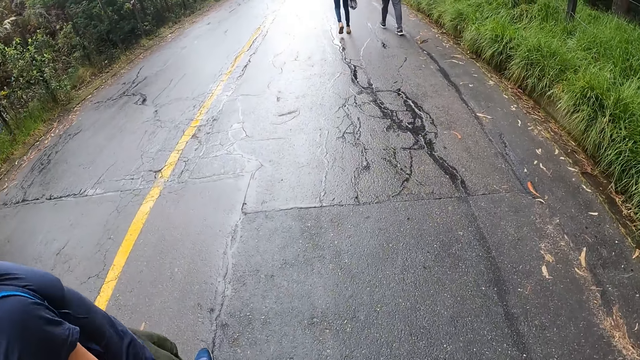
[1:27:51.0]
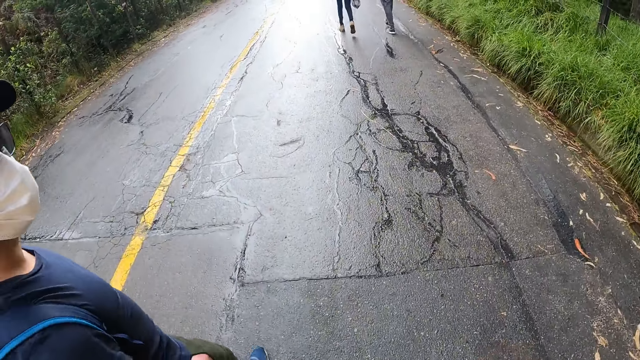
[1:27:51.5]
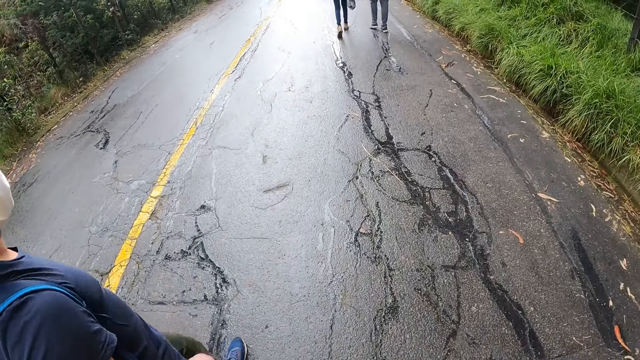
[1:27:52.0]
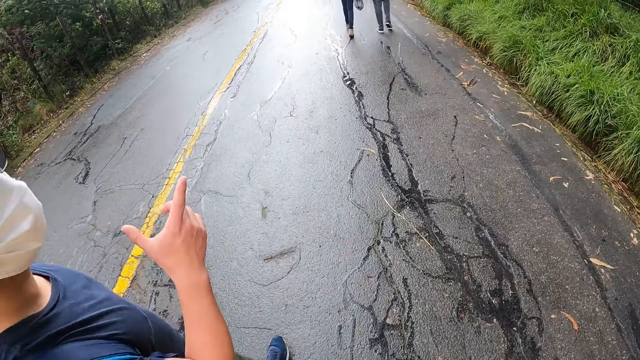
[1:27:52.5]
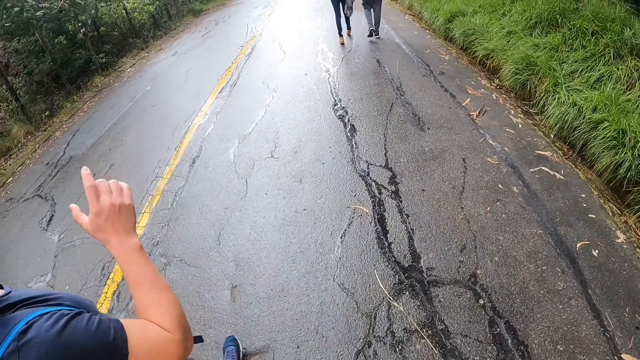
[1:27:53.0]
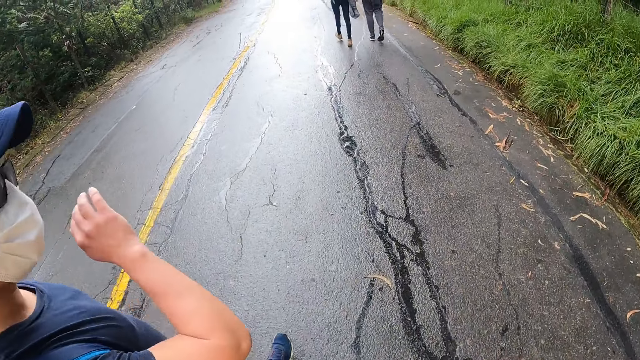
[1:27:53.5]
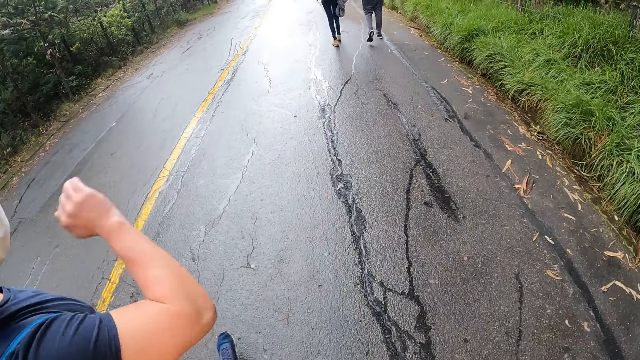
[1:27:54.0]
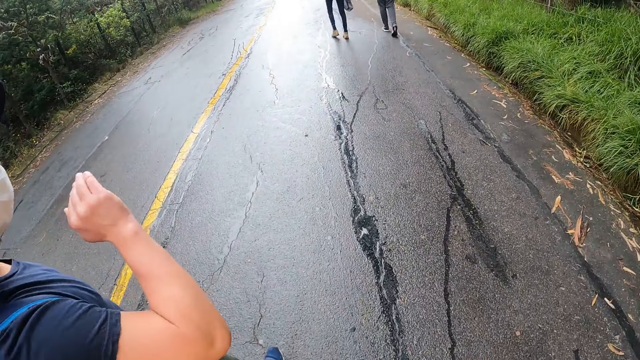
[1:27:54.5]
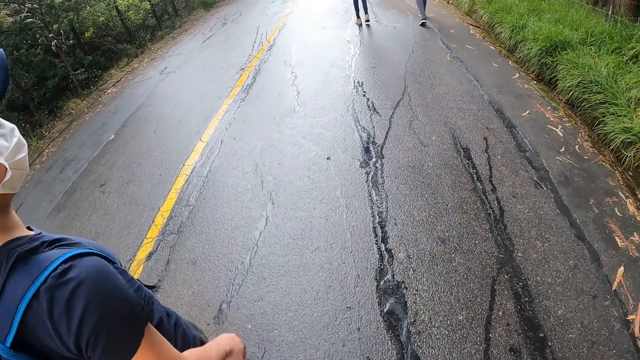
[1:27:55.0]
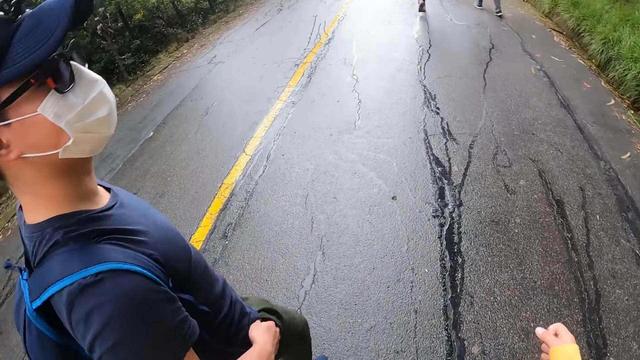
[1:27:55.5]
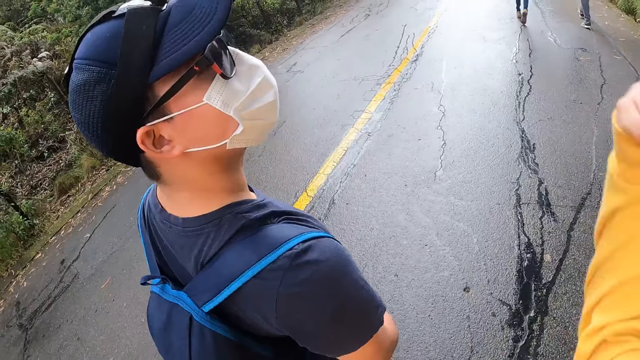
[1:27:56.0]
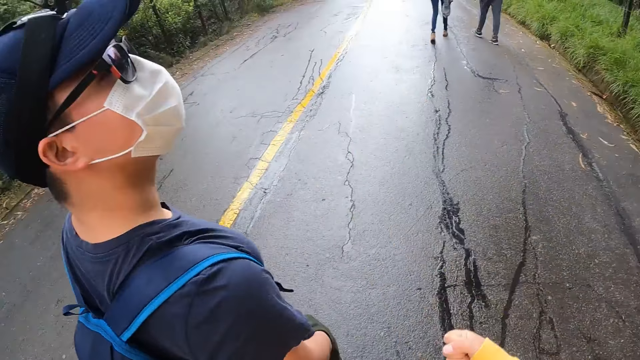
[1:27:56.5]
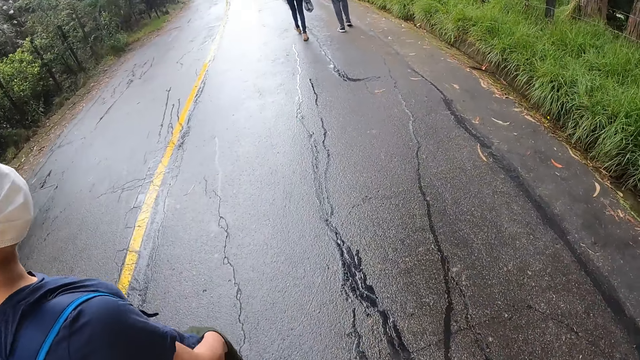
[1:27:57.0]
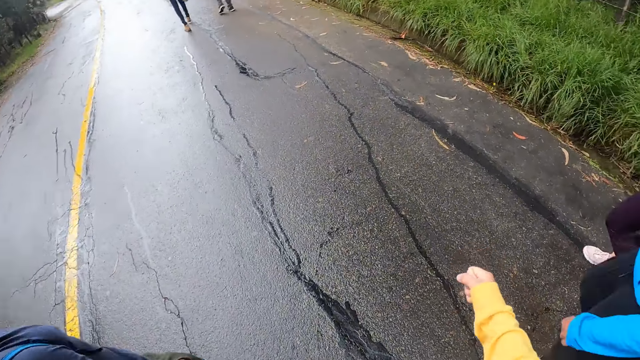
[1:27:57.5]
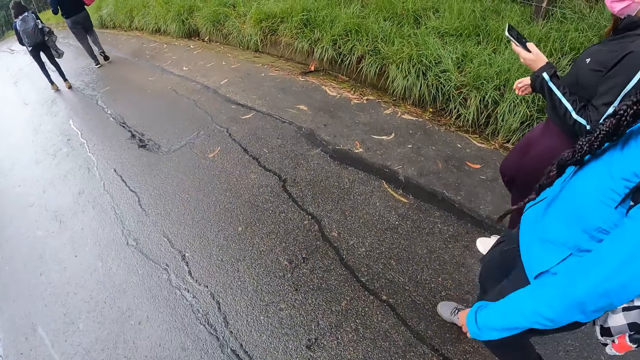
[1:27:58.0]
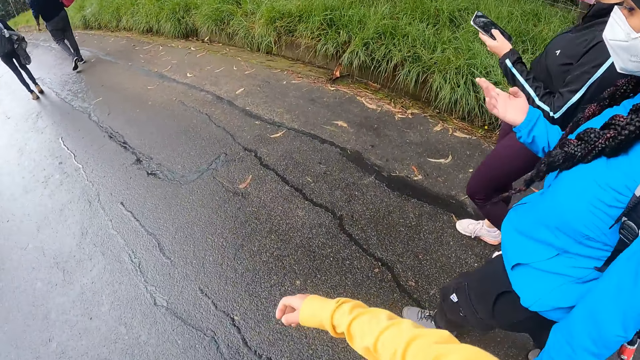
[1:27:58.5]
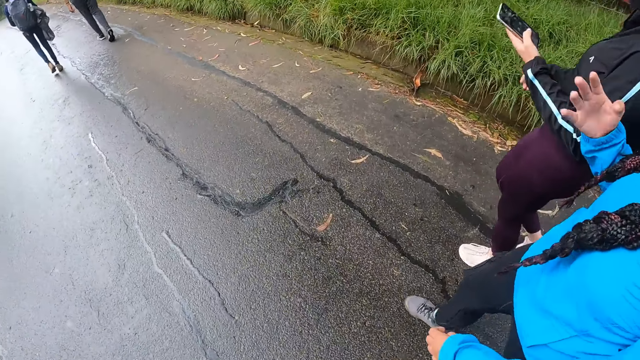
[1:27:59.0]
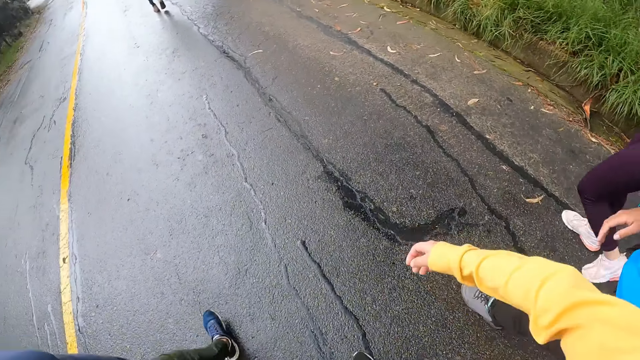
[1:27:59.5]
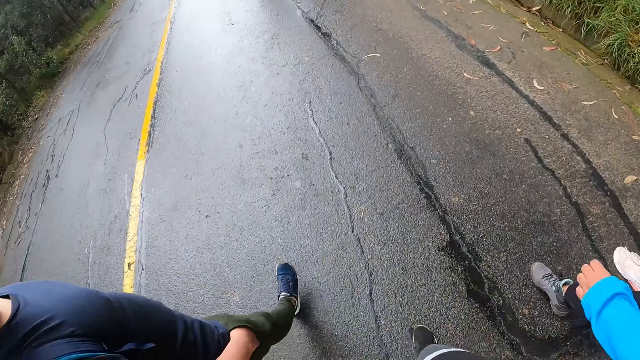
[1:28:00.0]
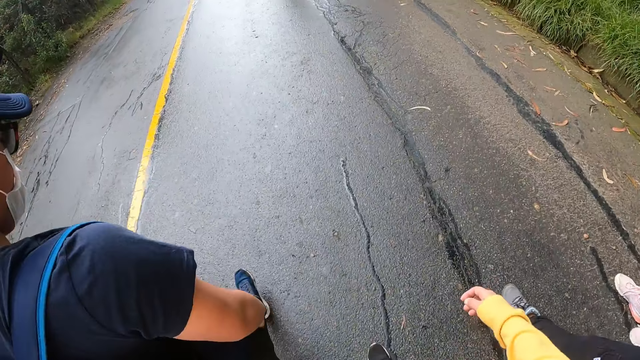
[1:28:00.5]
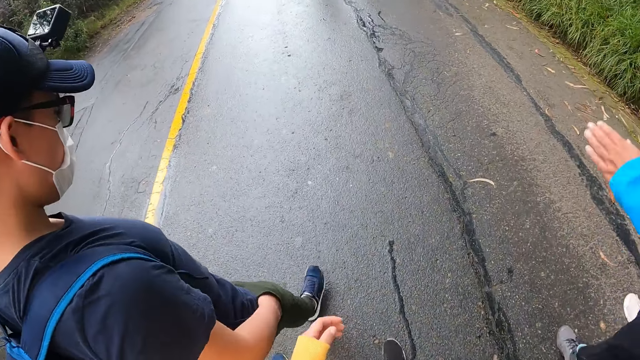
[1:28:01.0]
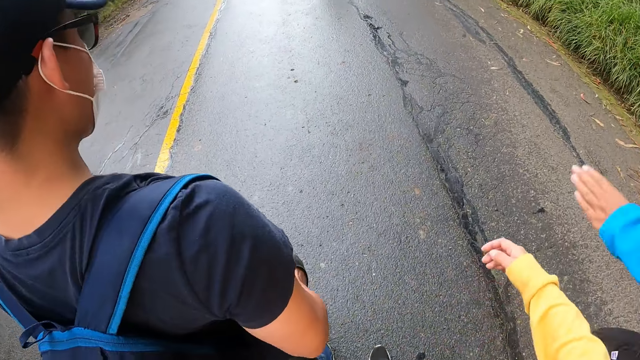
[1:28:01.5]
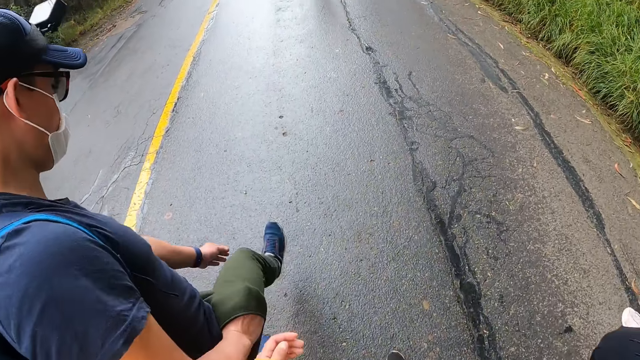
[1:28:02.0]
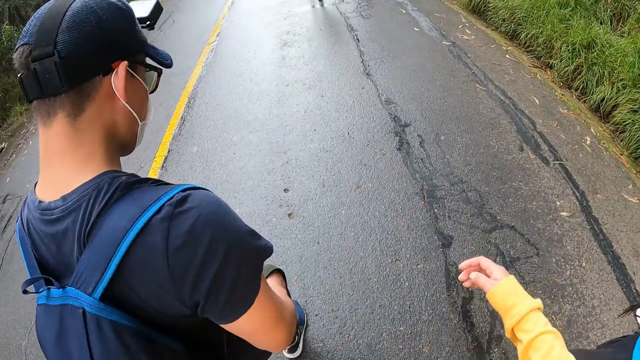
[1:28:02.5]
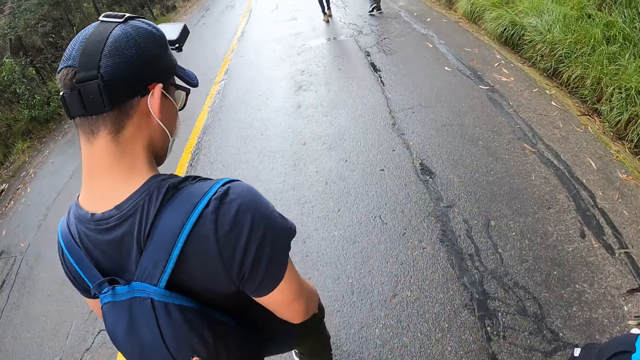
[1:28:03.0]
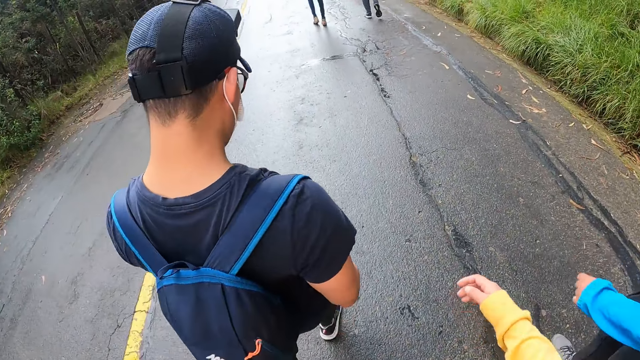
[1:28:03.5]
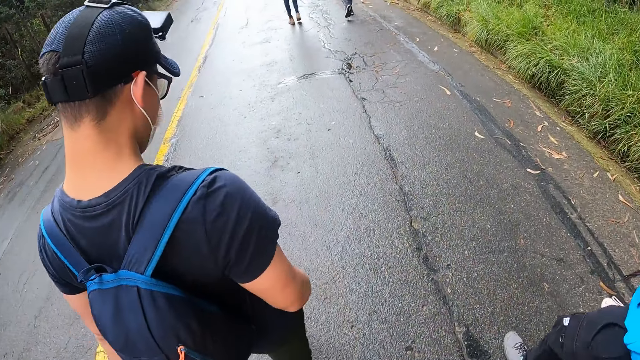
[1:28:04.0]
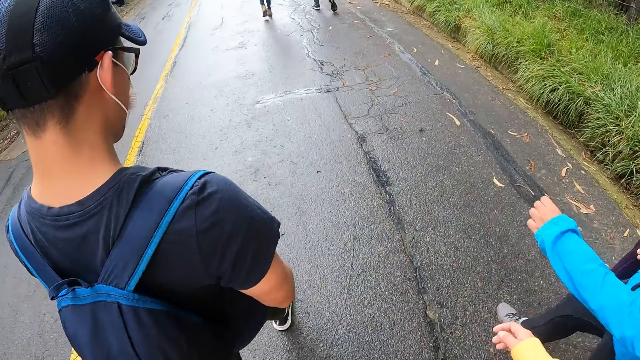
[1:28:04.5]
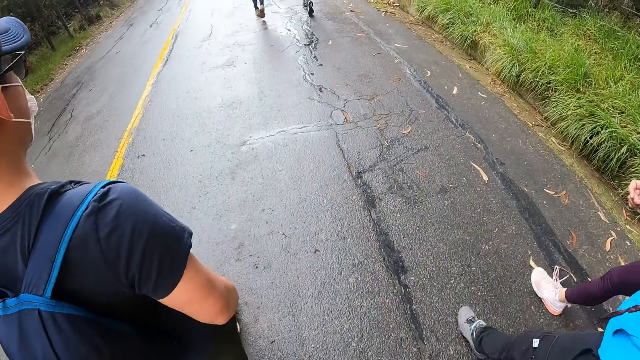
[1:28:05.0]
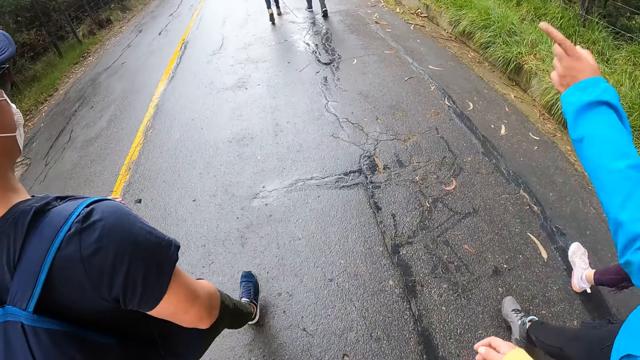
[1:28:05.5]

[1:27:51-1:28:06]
A man gesticulates with his right hand. The man points a finger and moves a hand. The man puts his right hand in his pocket. The camera wearer moves a hand. A woman operates a phone with her left hand. Another woman moves a hand. The camera wearer walks on the road. The other woman moves a hand. The man adjusts his trouser with his left hand. The man lifts his right leg. The camera wearer walks on the road.

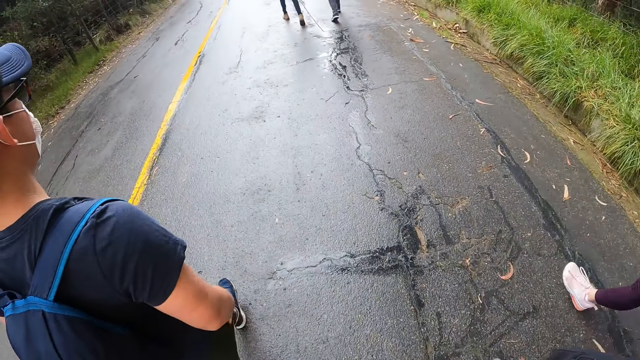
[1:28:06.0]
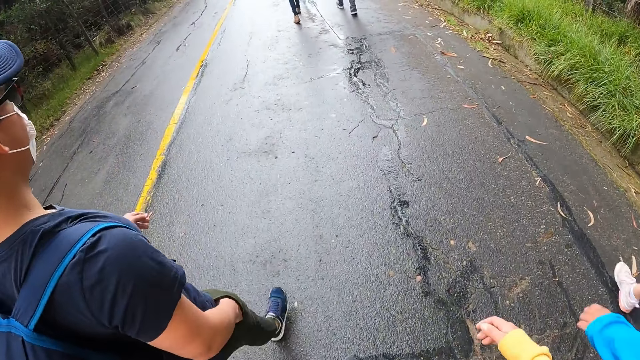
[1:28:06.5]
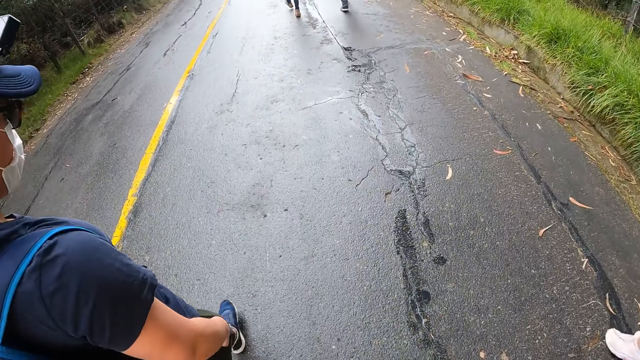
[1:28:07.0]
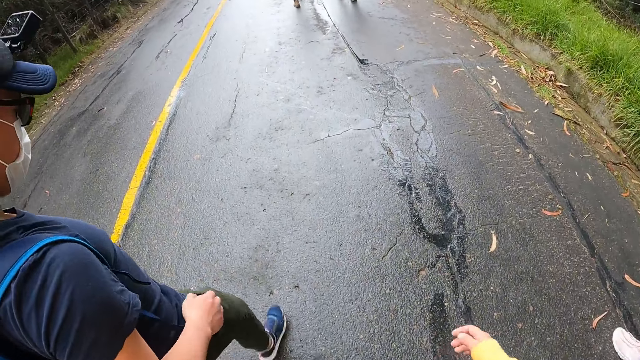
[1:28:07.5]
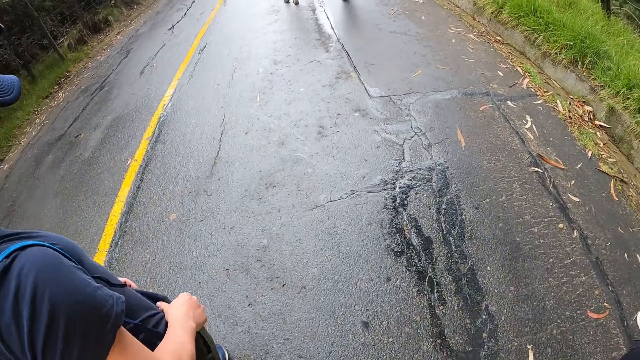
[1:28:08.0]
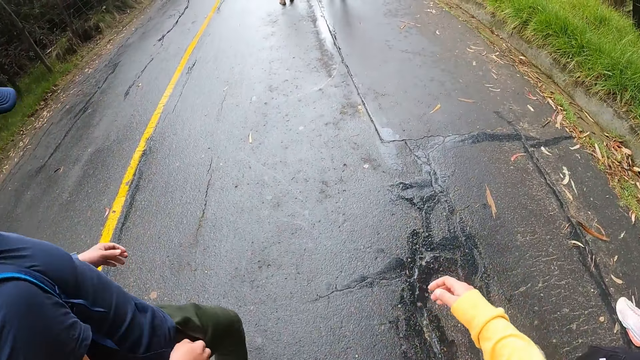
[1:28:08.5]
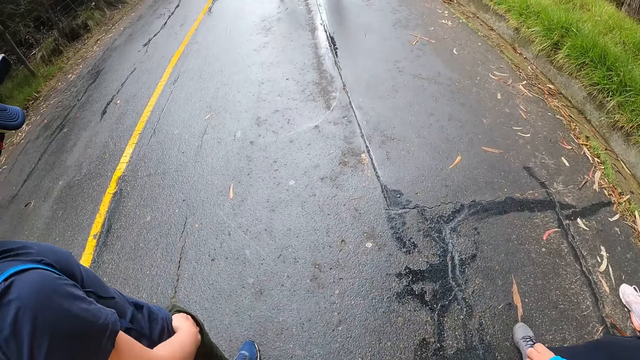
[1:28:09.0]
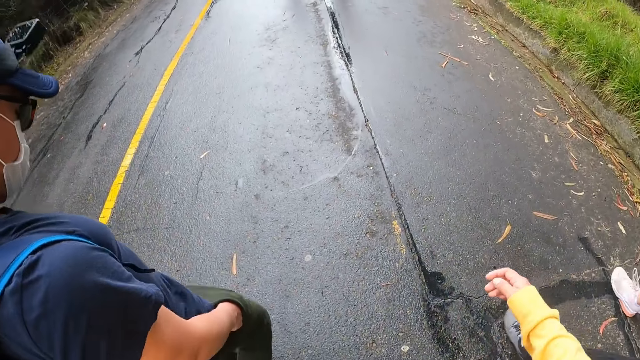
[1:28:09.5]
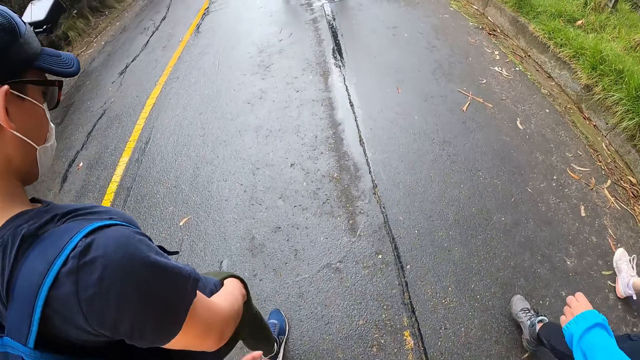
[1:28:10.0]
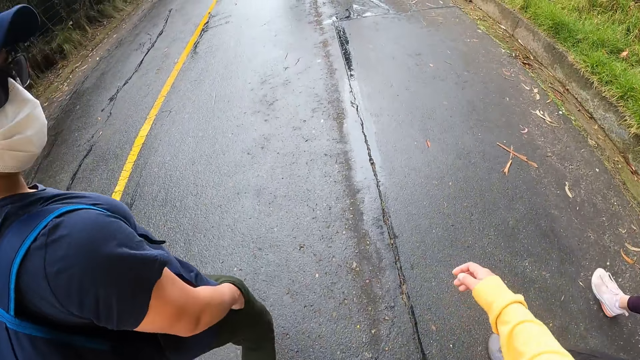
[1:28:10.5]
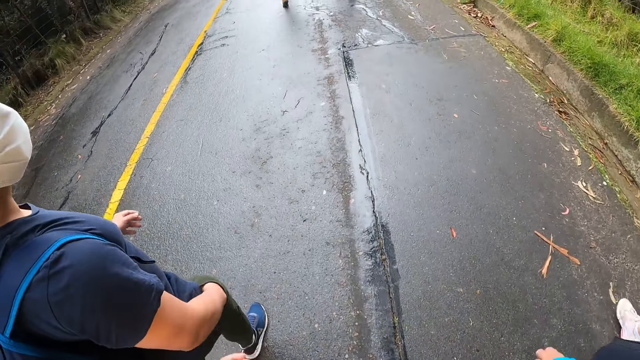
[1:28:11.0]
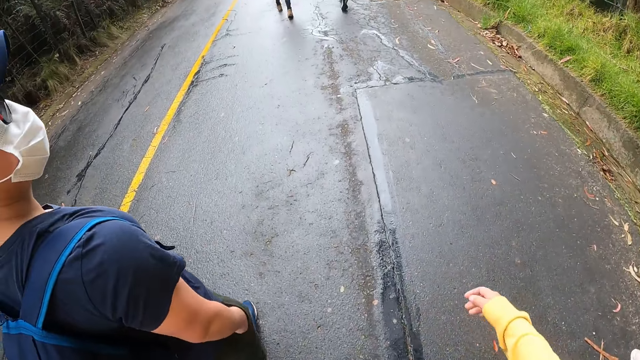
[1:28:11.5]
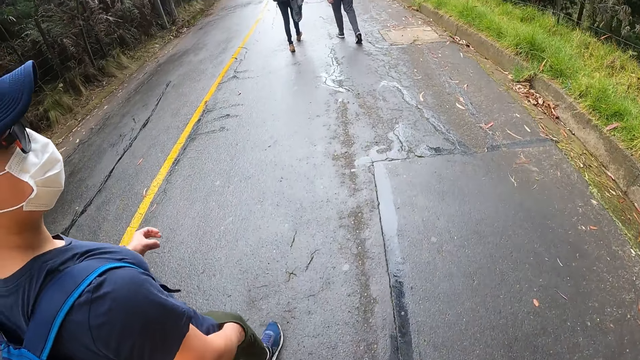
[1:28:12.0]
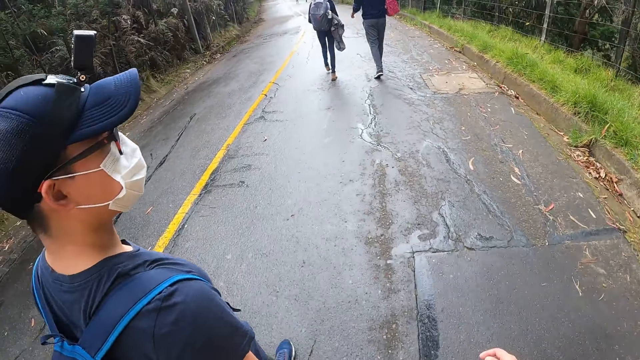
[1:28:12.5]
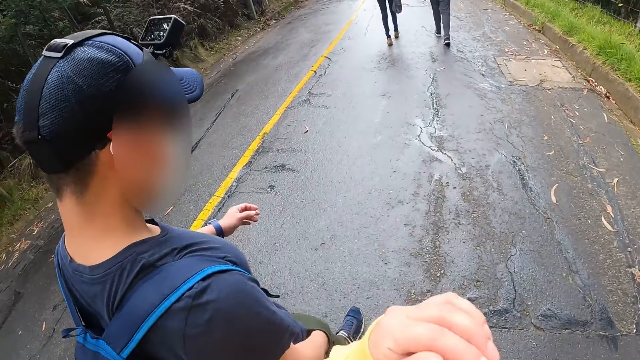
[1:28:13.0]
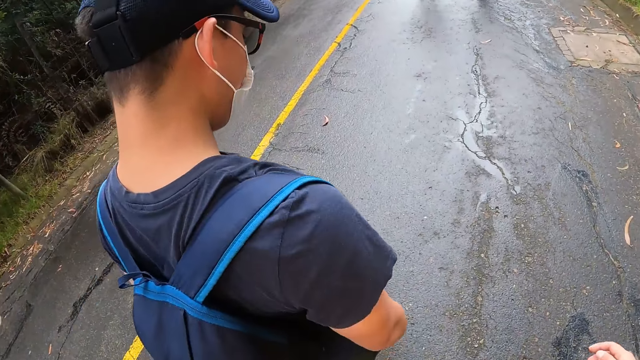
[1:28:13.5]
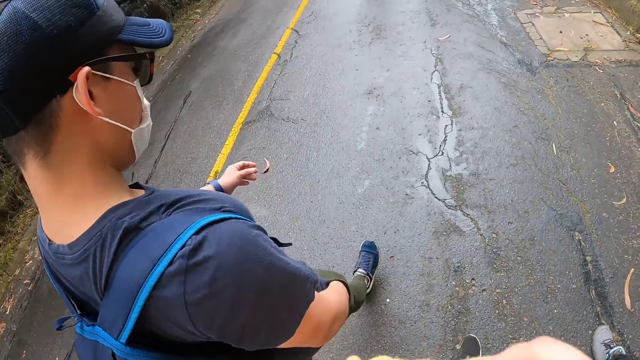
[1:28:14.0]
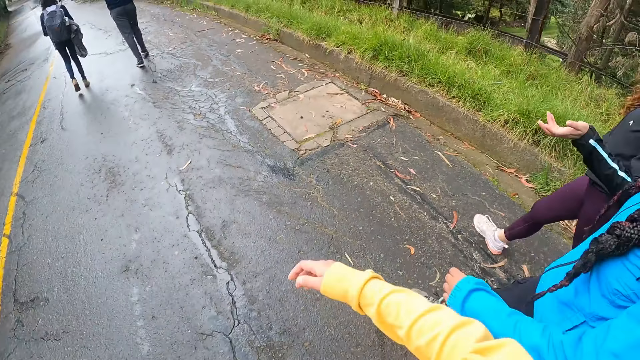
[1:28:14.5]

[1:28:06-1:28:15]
A man removes his right hand from his pocket. The man adjusts his cloth with both hands. The man puts his right hand in his pocket. The man walks on the road.
